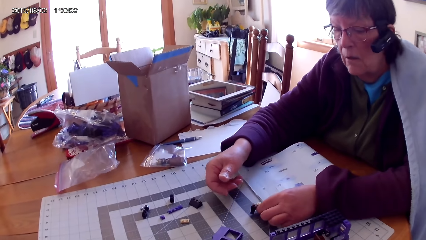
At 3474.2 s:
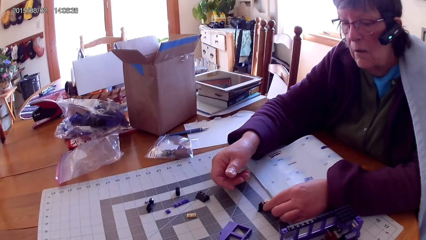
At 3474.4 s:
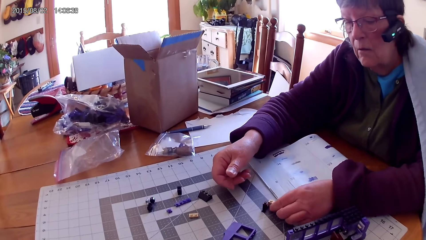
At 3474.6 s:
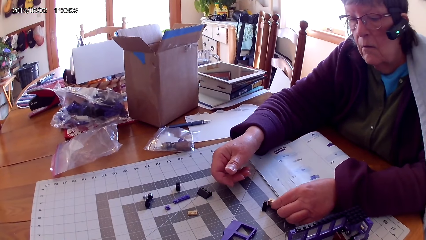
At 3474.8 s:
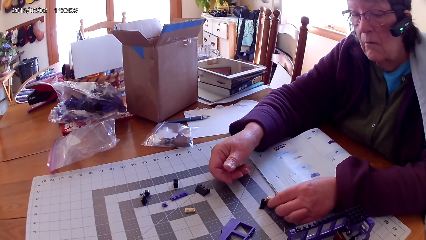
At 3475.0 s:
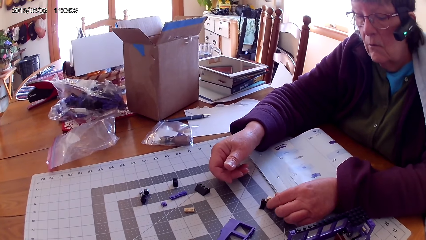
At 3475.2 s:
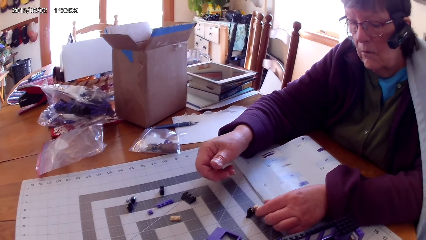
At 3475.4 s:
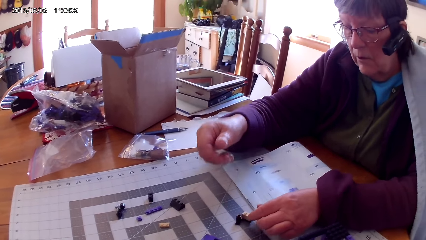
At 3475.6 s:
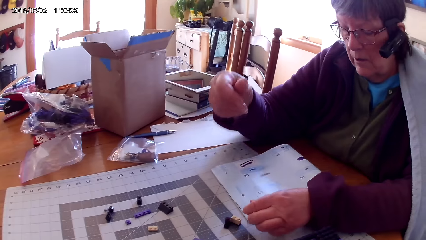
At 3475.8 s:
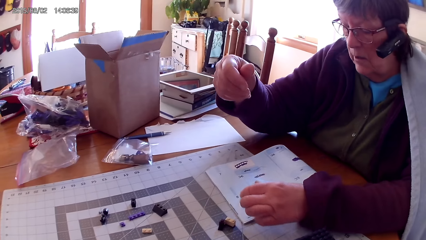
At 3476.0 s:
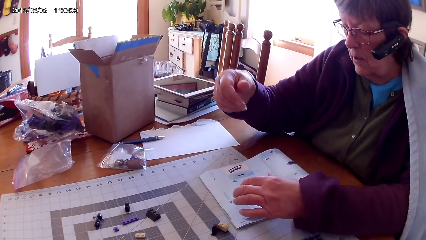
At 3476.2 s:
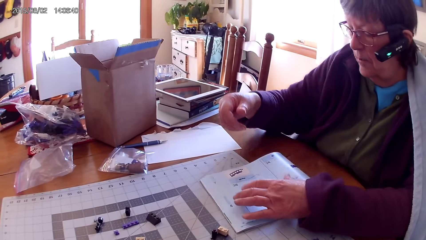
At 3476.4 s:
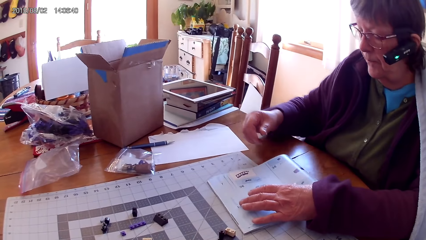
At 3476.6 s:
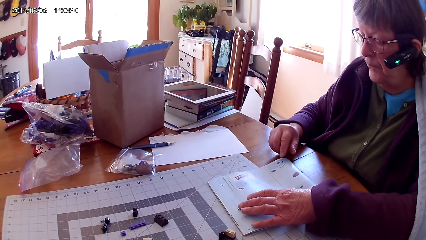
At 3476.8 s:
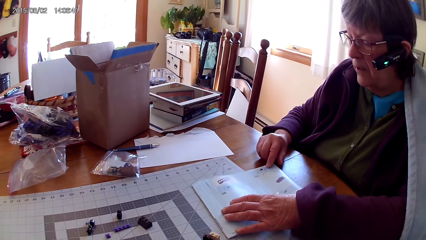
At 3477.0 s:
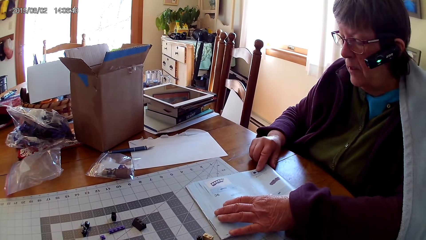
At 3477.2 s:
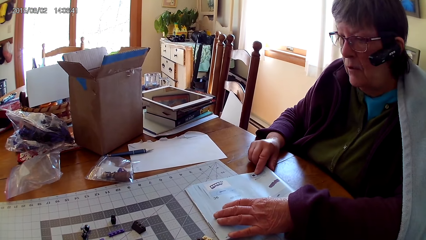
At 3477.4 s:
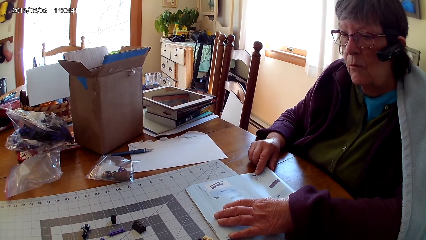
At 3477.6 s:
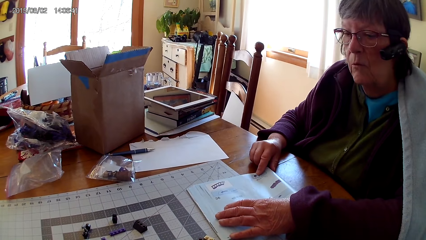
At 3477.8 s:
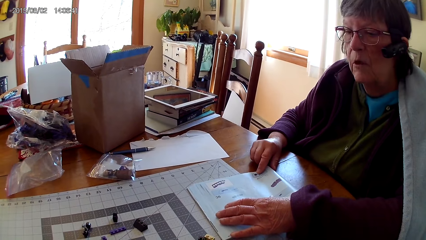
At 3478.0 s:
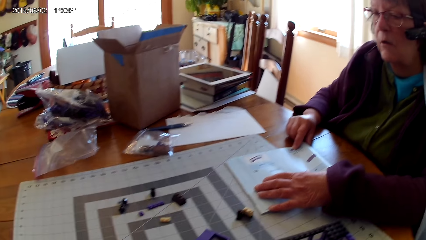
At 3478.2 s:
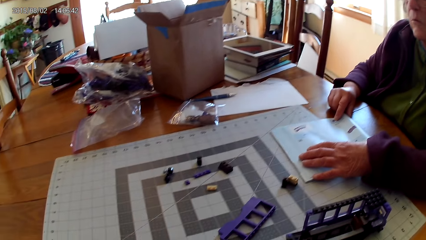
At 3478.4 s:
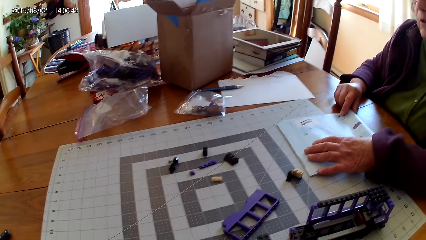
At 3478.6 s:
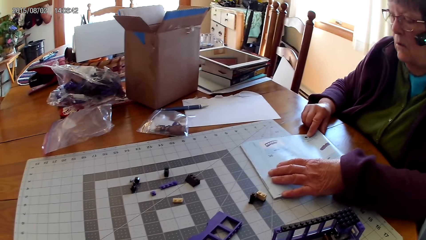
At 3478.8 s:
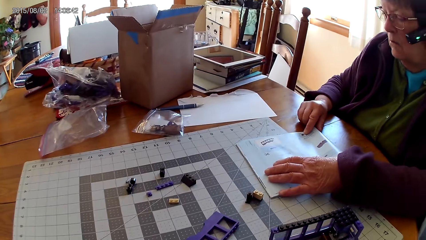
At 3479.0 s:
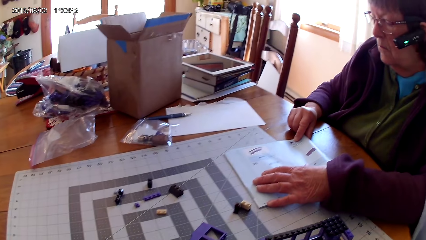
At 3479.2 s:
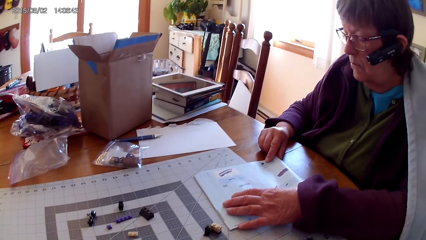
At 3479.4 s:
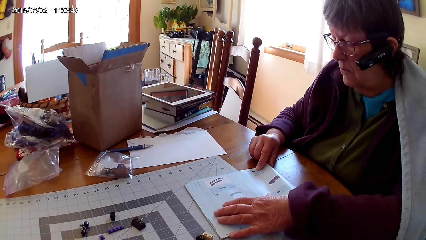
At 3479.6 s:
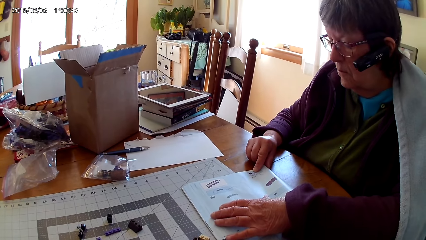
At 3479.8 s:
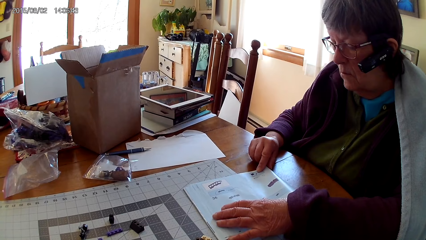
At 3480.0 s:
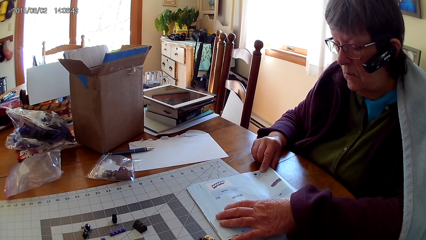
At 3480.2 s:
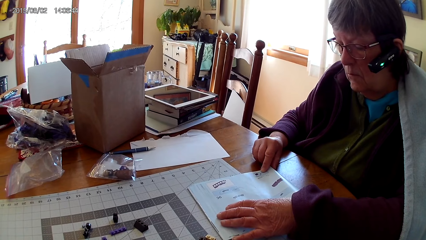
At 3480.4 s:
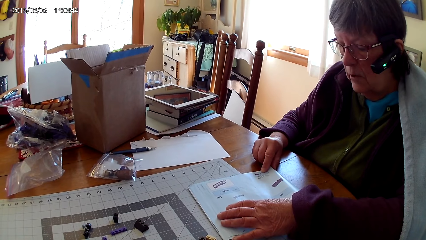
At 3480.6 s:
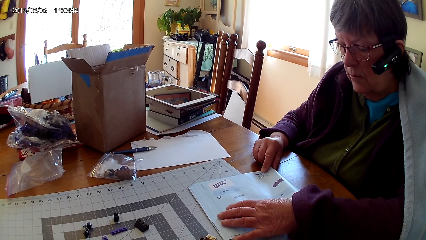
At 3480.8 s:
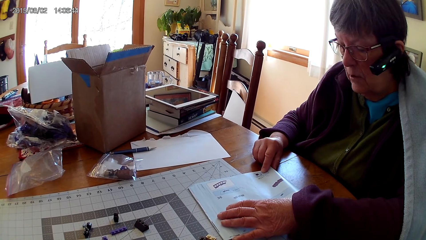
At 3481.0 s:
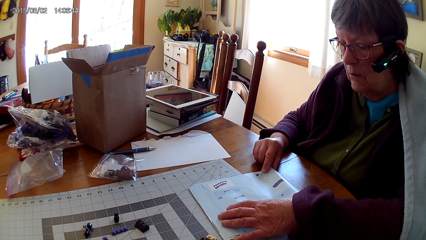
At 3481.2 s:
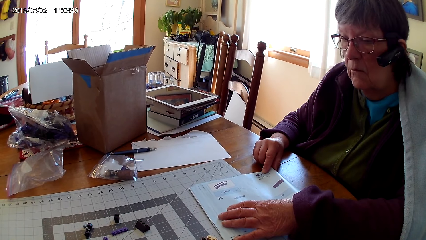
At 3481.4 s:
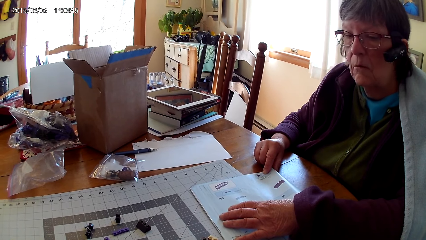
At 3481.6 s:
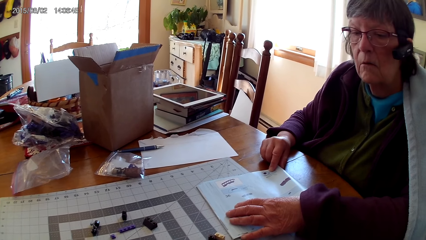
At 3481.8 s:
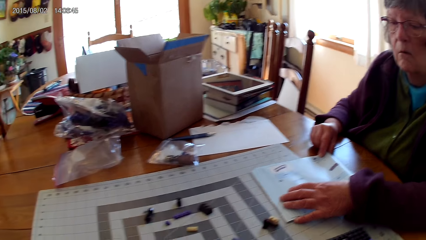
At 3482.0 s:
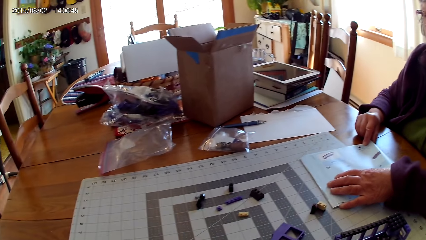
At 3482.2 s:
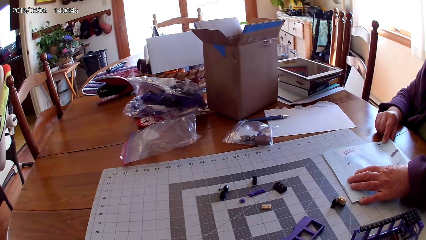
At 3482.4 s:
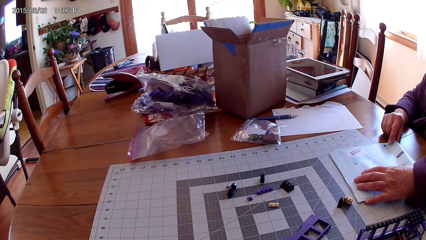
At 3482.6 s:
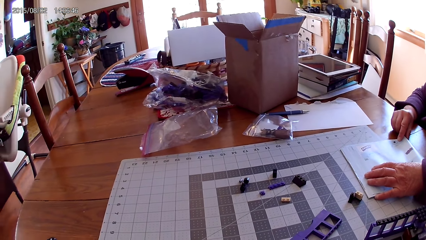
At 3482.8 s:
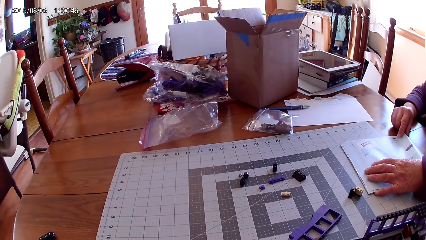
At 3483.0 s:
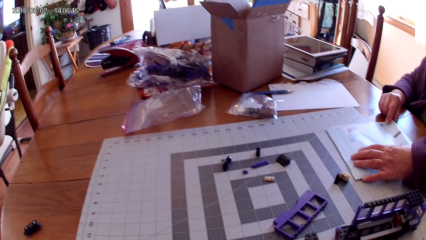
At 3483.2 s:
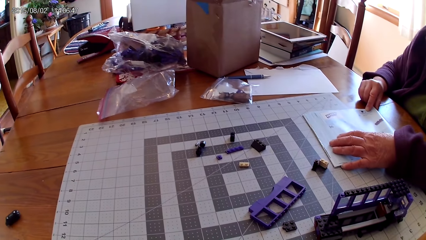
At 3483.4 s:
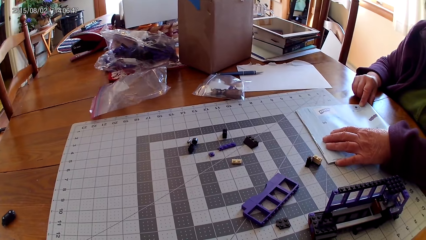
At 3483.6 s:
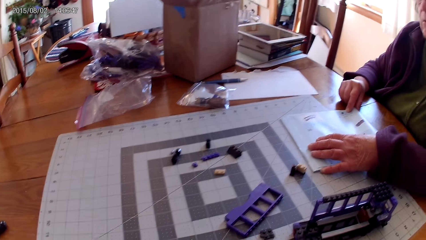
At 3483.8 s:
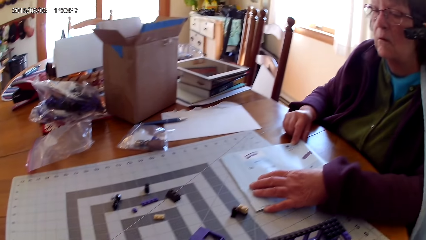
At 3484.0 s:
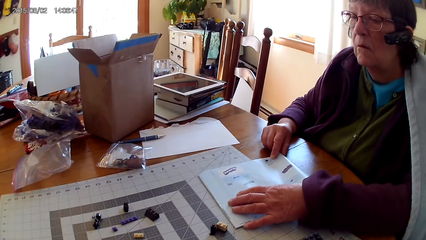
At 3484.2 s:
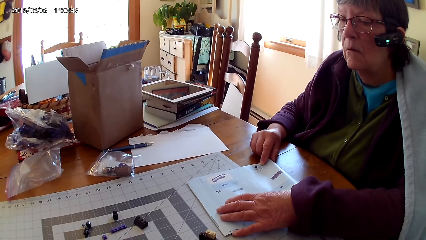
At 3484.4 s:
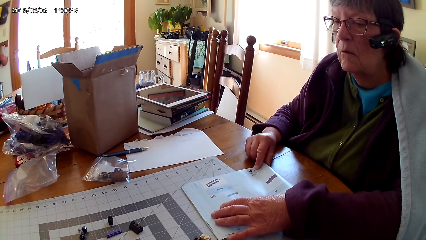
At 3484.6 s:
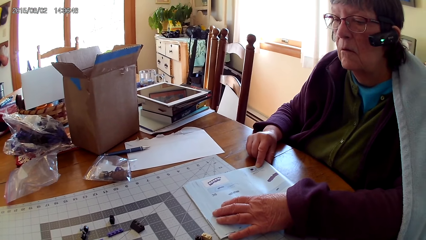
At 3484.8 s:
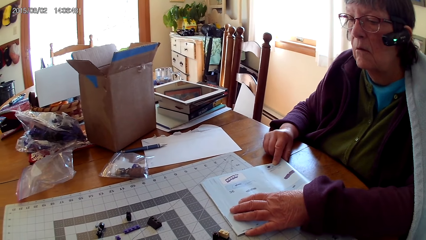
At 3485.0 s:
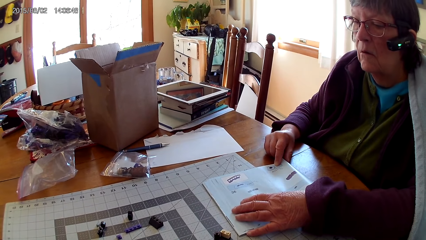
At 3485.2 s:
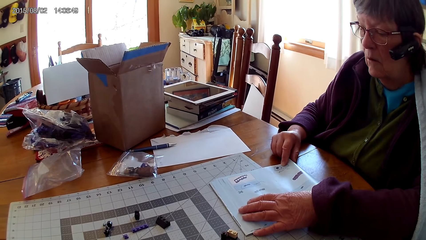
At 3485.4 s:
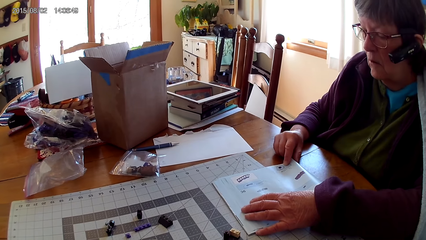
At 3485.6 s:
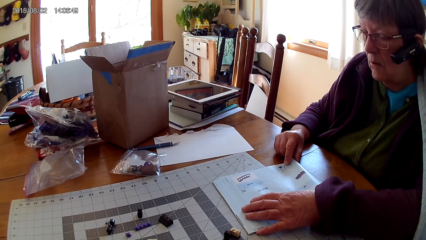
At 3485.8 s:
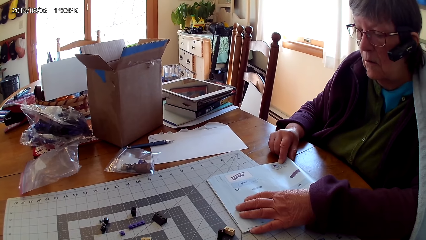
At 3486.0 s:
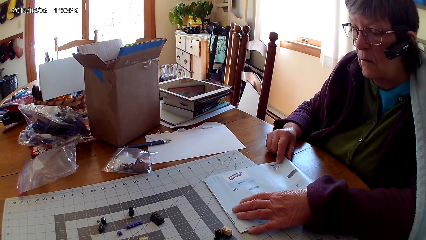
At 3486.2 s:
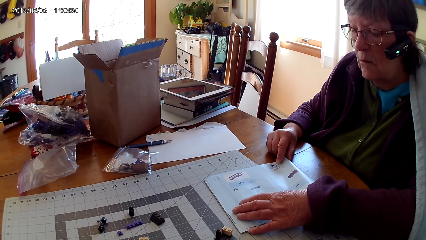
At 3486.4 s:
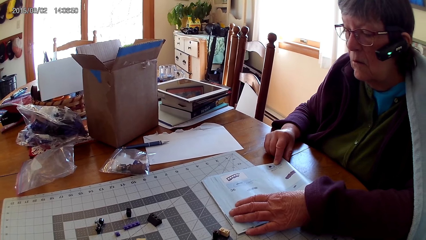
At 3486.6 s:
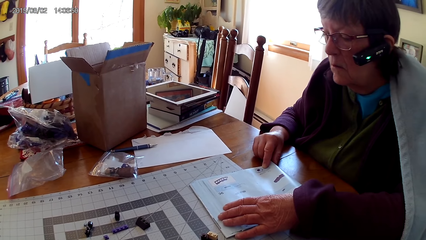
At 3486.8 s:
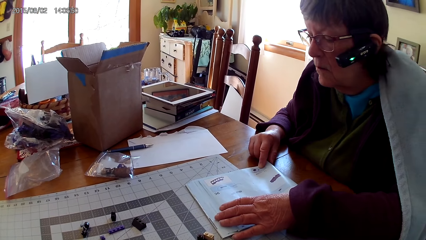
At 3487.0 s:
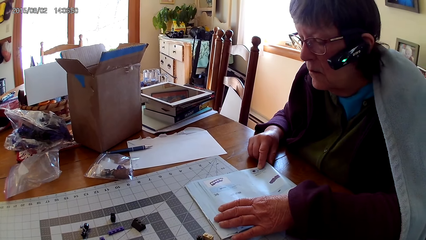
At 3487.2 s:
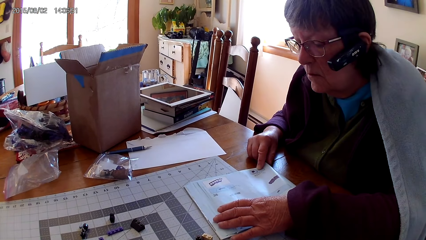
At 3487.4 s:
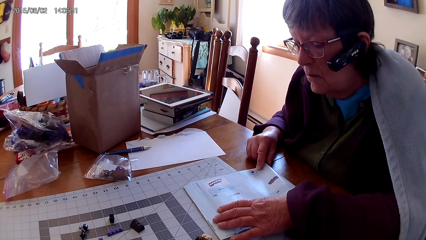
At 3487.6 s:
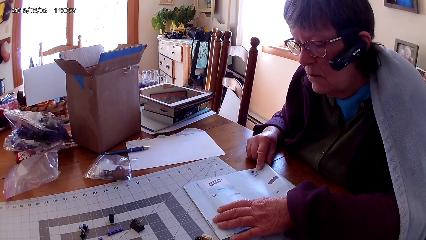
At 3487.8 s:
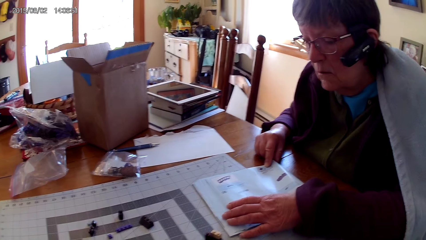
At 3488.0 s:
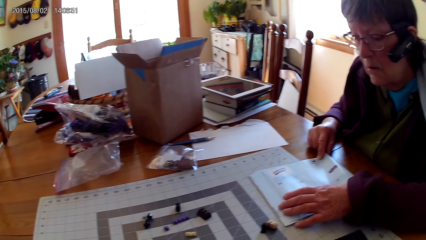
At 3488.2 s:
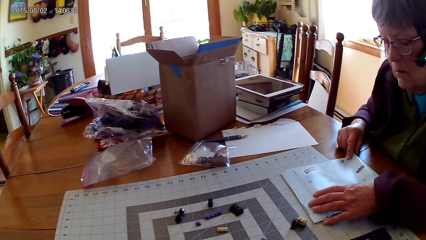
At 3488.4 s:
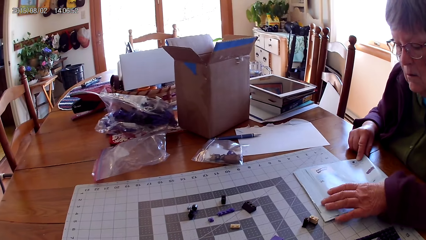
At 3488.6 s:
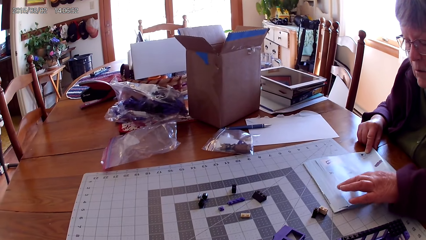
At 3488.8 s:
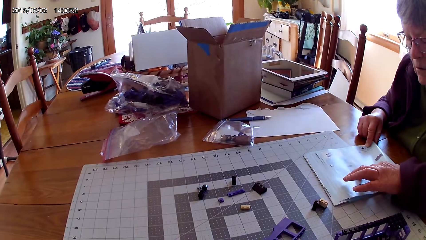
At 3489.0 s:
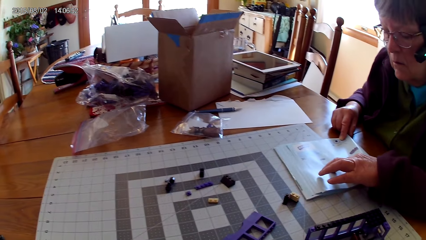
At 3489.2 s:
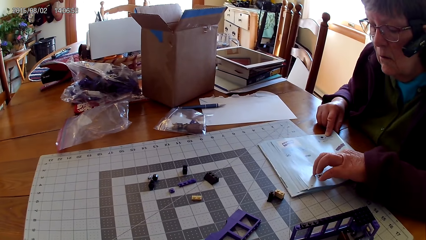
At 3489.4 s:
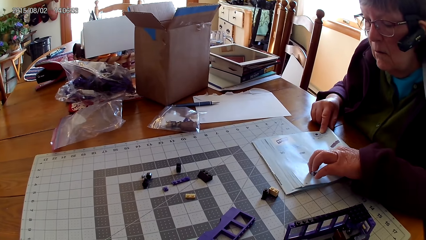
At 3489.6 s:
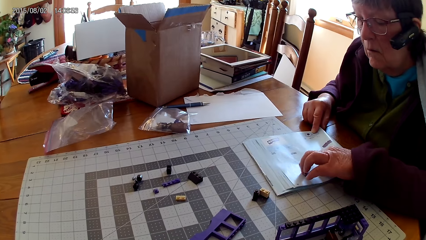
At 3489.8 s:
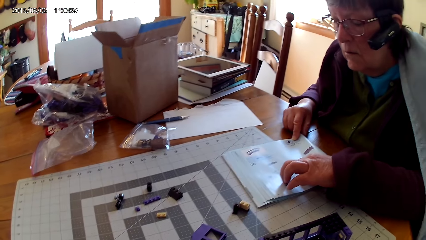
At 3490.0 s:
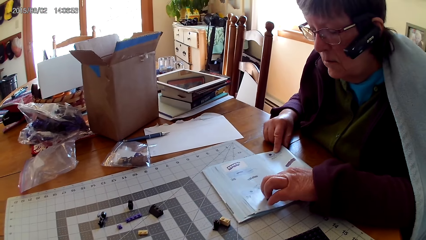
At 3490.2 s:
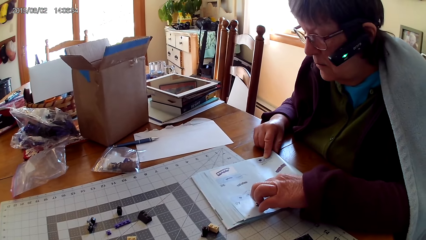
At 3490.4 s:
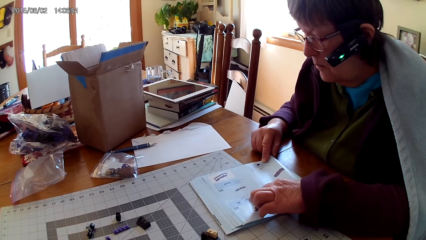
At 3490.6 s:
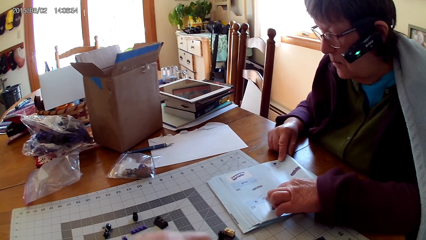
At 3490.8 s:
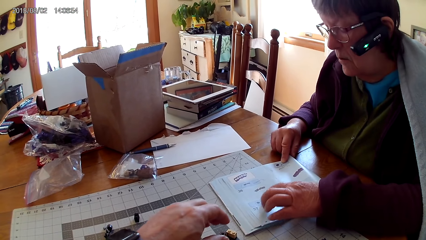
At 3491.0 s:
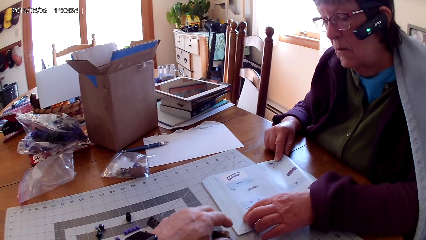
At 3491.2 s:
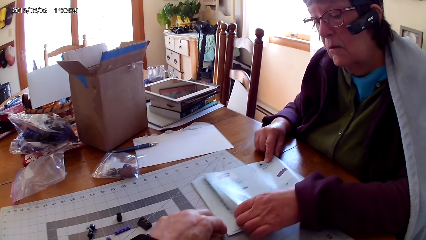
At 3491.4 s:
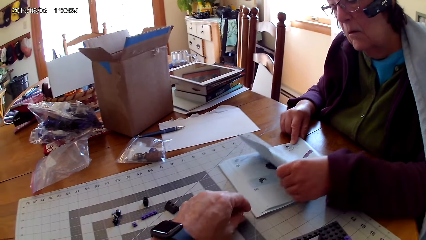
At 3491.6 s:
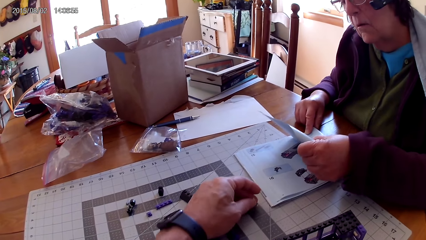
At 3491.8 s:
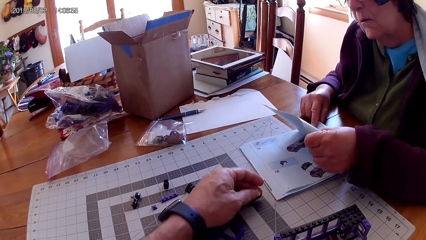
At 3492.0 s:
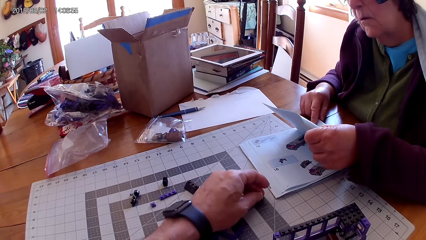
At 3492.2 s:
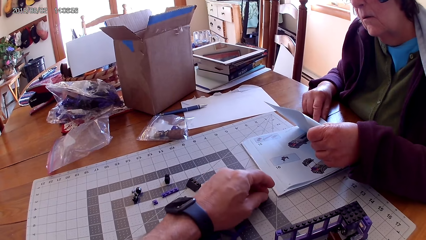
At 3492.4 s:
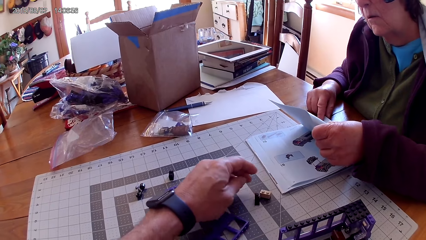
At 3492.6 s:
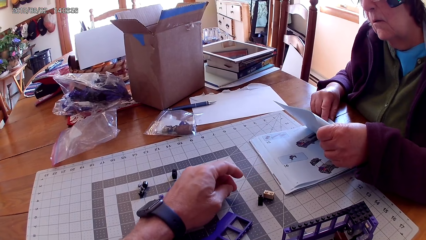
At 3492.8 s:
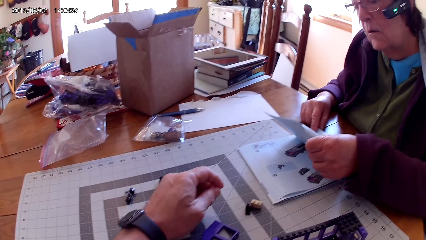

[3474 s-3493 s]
A lady lifts the lego piece and places the lego piece on the table. The lady points at a drawing on a book, touches the lego book, reads the lego book and touches the lego book. The camera wearer touches plastic interlocking blocks on the table. The lady lifts a page on the book.
